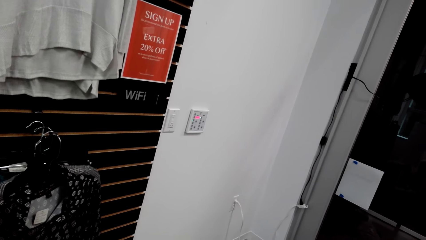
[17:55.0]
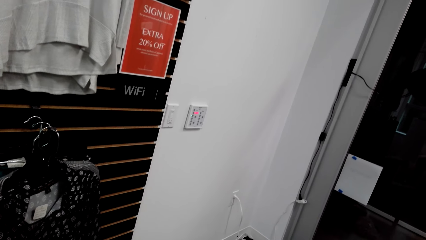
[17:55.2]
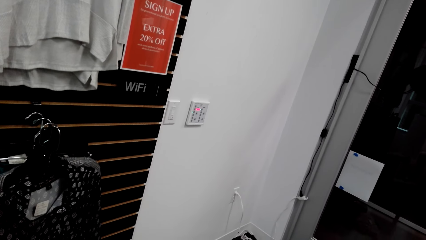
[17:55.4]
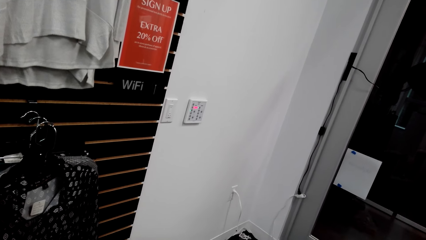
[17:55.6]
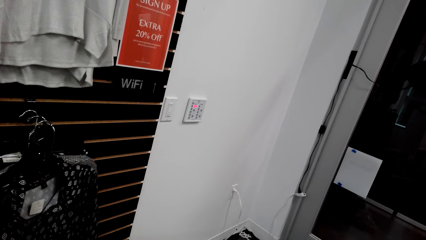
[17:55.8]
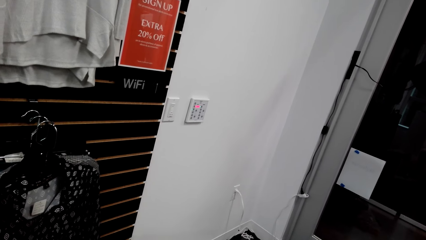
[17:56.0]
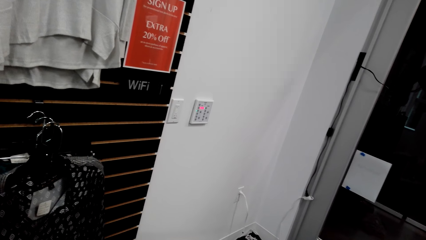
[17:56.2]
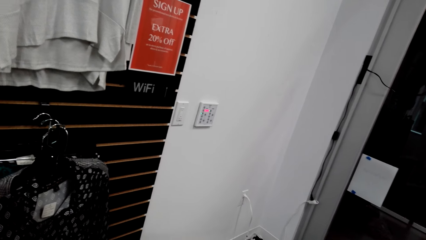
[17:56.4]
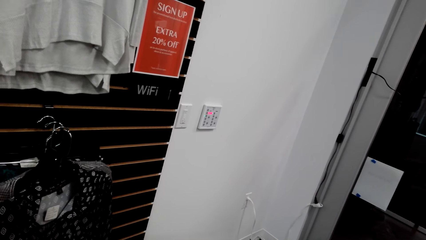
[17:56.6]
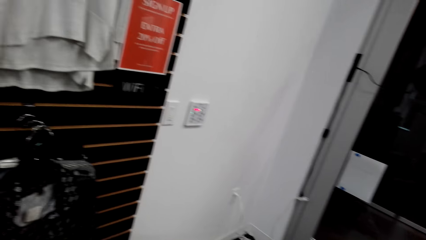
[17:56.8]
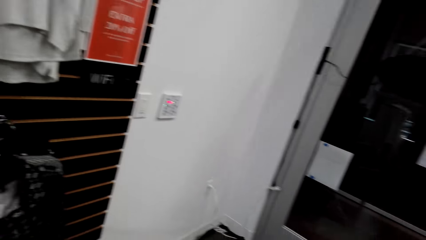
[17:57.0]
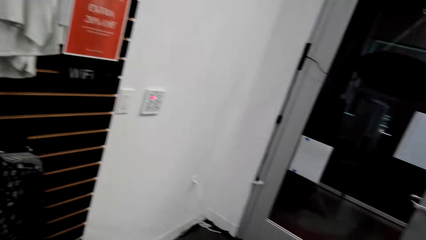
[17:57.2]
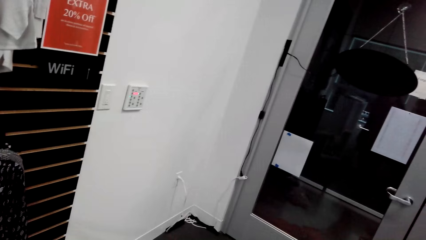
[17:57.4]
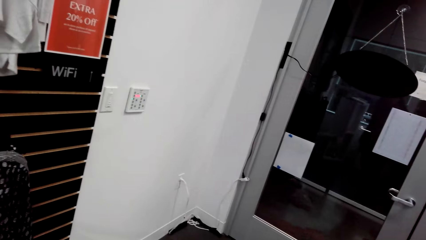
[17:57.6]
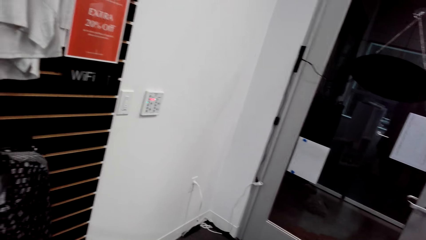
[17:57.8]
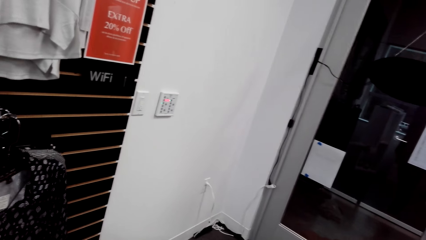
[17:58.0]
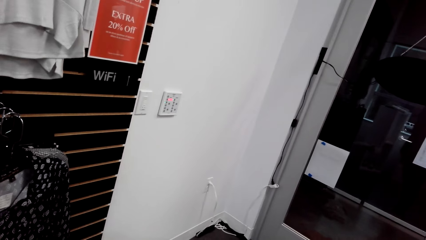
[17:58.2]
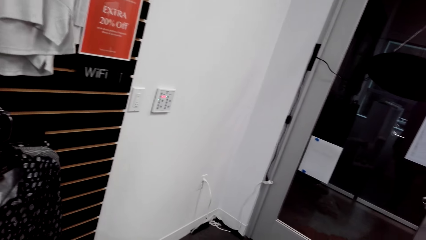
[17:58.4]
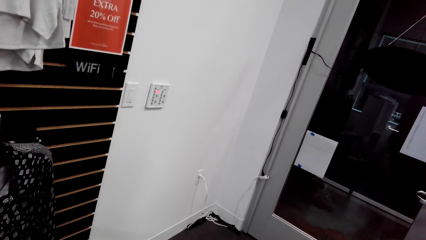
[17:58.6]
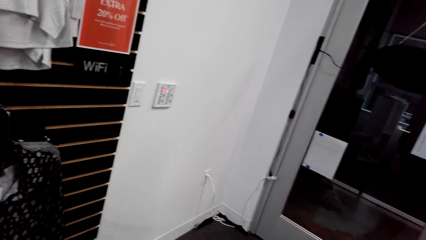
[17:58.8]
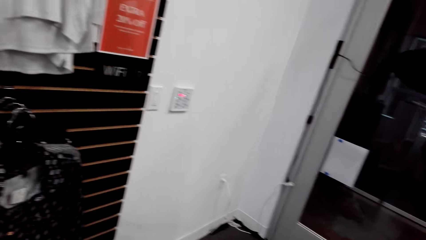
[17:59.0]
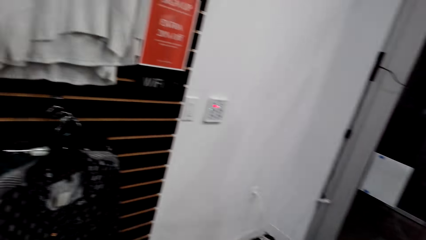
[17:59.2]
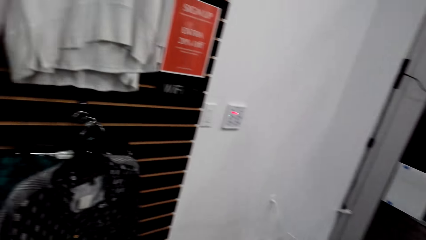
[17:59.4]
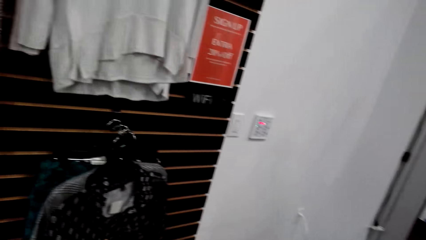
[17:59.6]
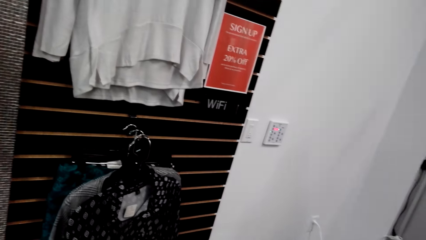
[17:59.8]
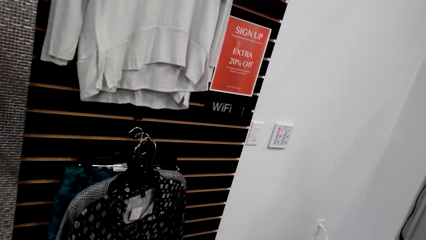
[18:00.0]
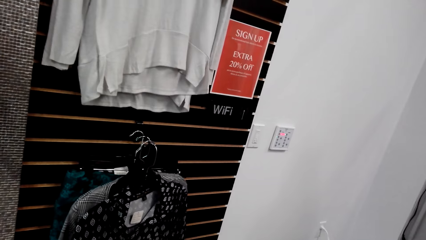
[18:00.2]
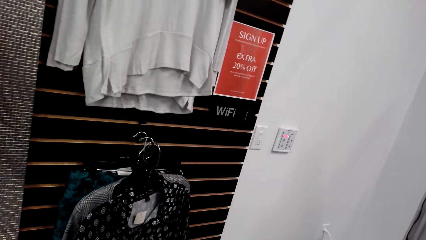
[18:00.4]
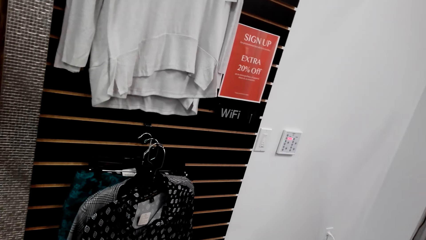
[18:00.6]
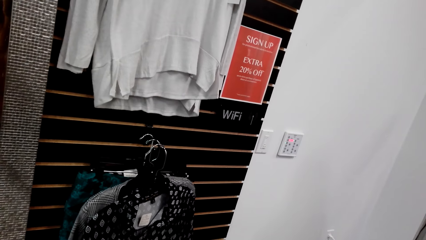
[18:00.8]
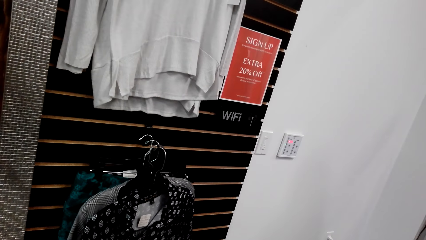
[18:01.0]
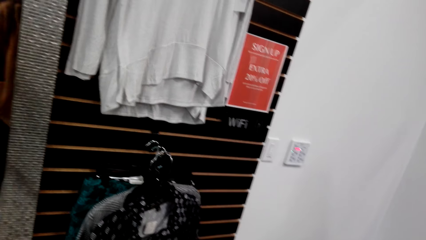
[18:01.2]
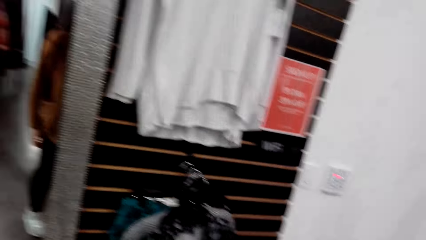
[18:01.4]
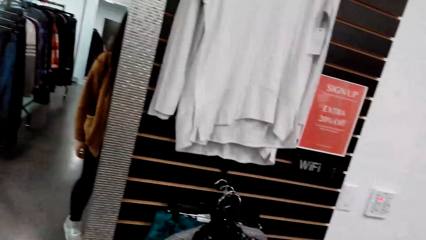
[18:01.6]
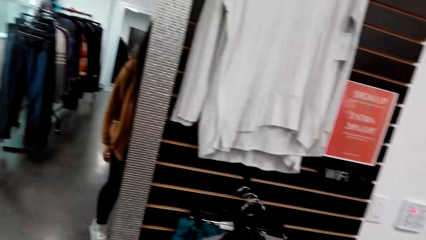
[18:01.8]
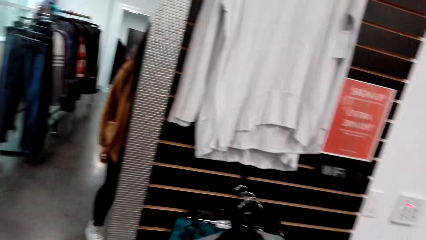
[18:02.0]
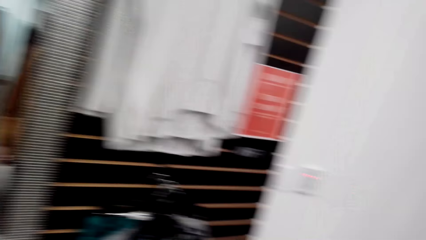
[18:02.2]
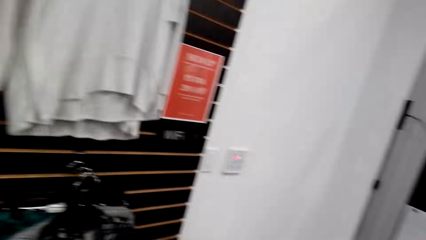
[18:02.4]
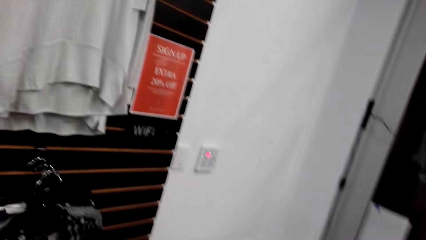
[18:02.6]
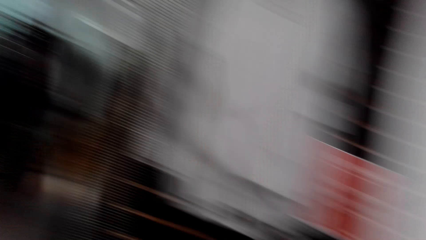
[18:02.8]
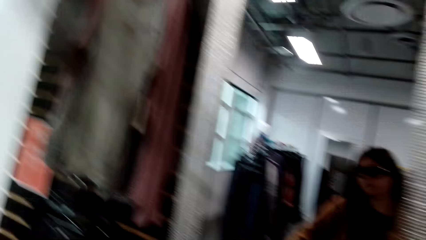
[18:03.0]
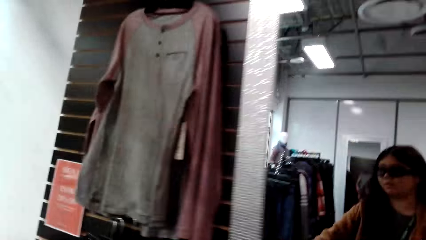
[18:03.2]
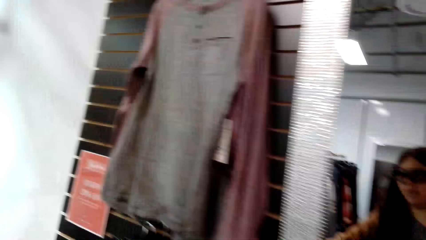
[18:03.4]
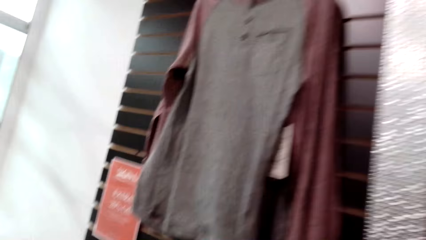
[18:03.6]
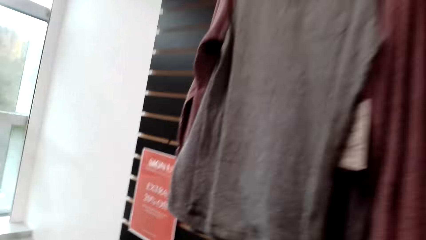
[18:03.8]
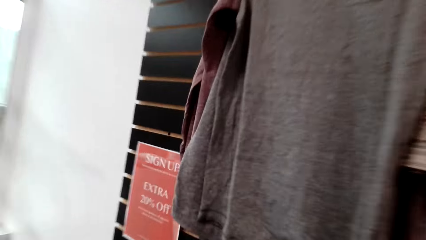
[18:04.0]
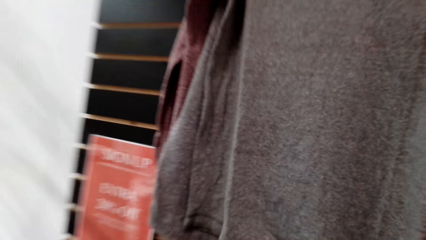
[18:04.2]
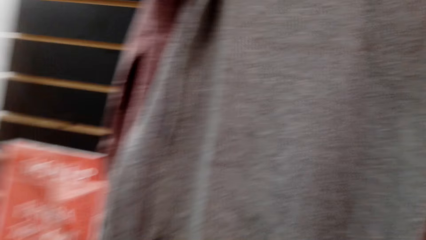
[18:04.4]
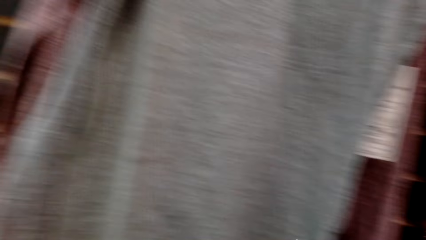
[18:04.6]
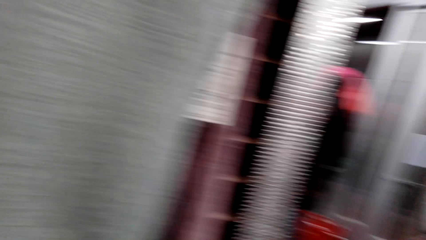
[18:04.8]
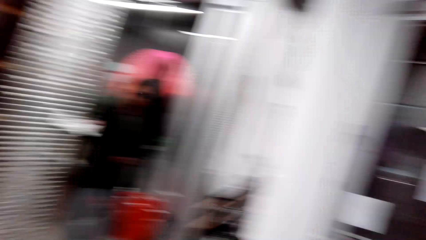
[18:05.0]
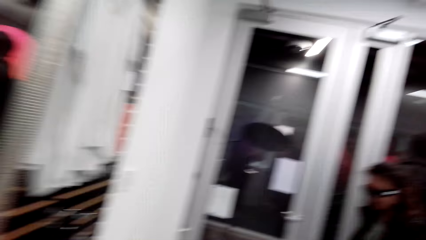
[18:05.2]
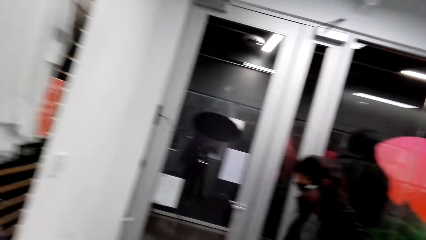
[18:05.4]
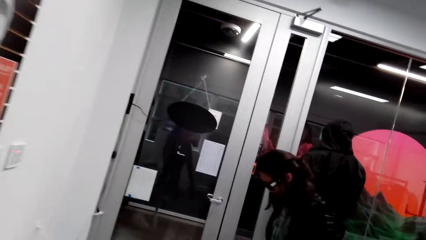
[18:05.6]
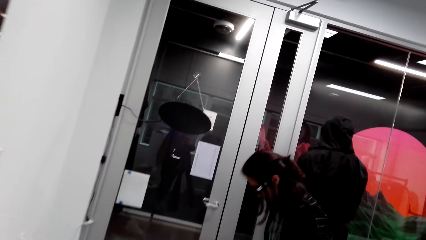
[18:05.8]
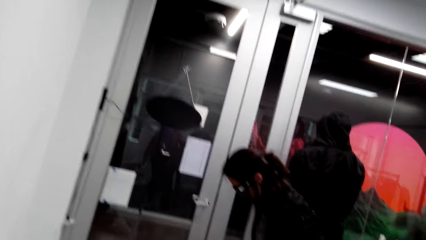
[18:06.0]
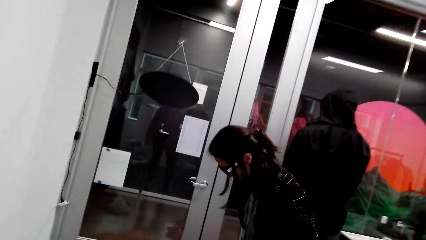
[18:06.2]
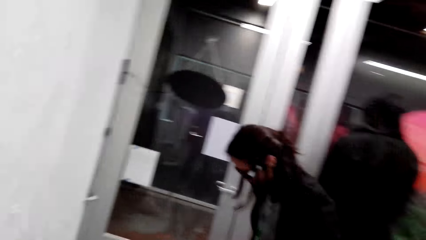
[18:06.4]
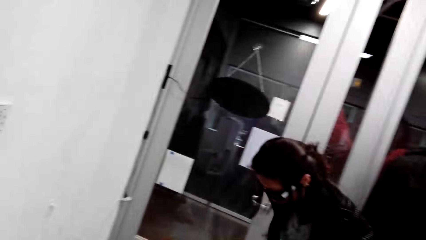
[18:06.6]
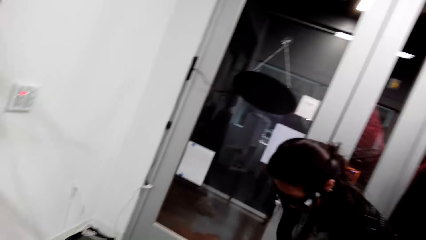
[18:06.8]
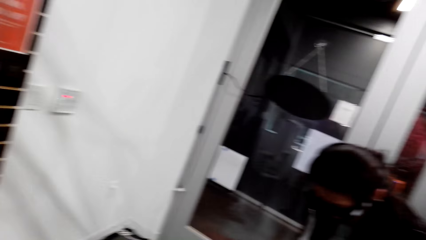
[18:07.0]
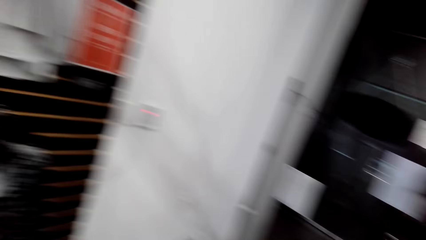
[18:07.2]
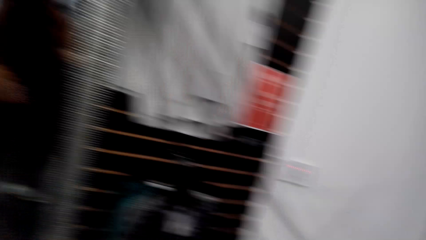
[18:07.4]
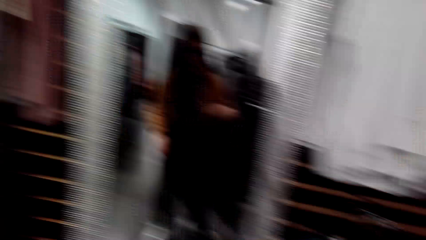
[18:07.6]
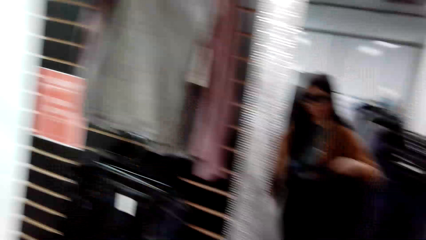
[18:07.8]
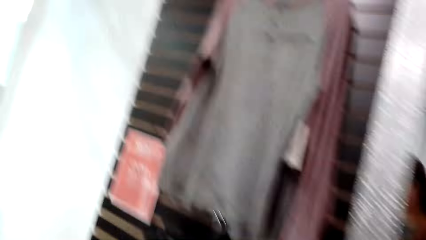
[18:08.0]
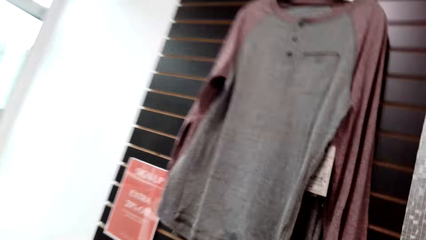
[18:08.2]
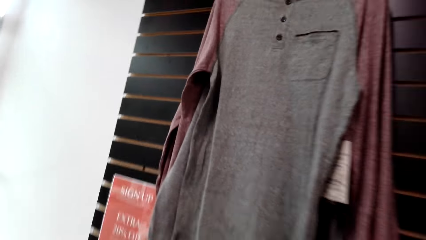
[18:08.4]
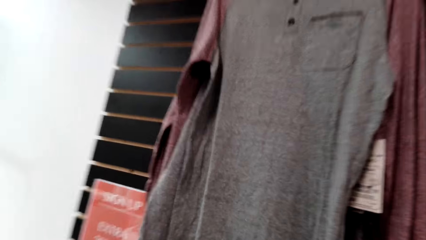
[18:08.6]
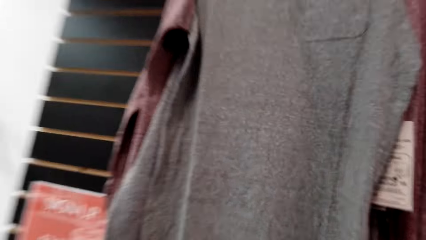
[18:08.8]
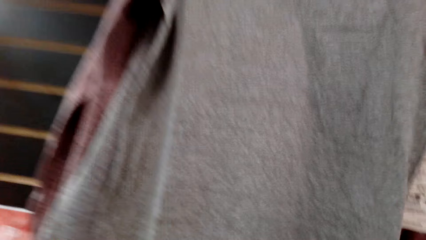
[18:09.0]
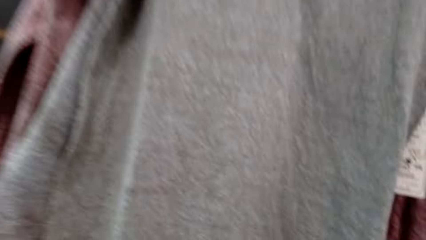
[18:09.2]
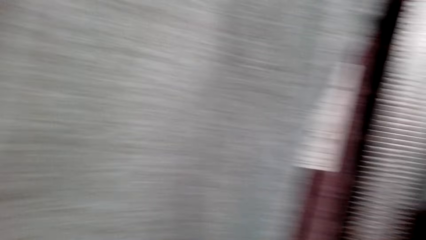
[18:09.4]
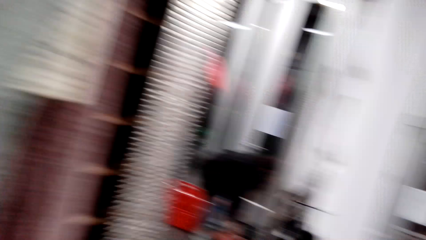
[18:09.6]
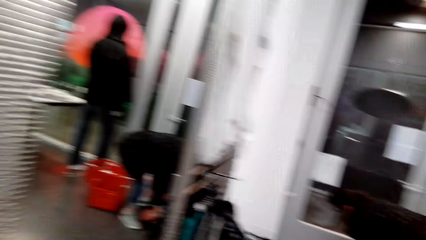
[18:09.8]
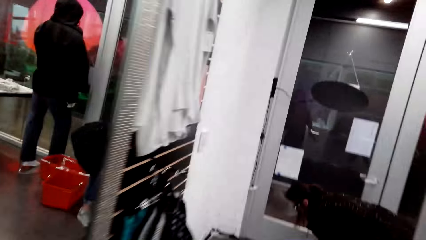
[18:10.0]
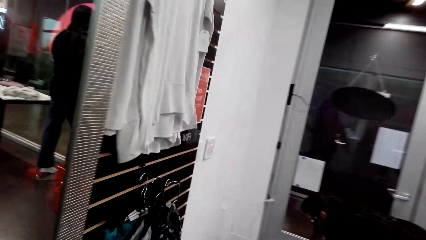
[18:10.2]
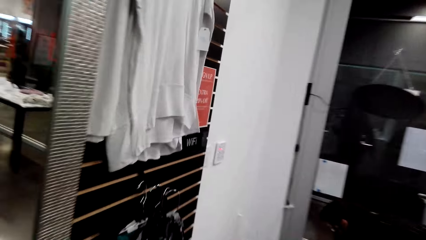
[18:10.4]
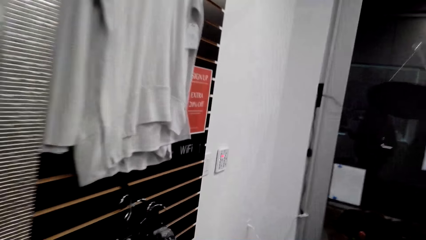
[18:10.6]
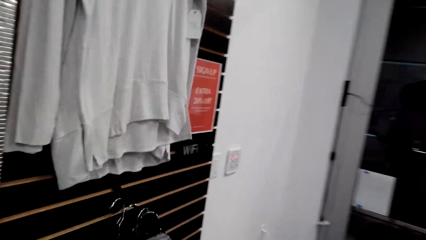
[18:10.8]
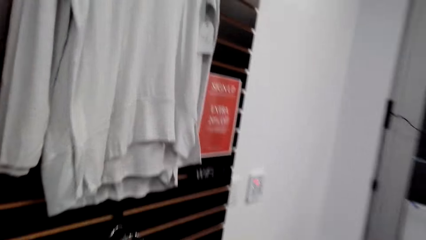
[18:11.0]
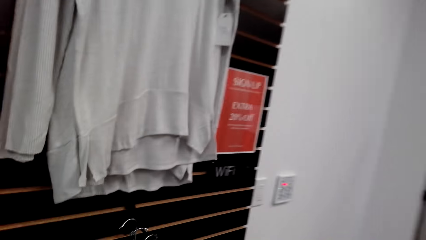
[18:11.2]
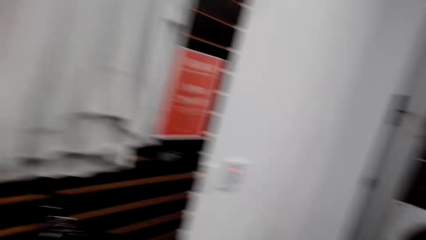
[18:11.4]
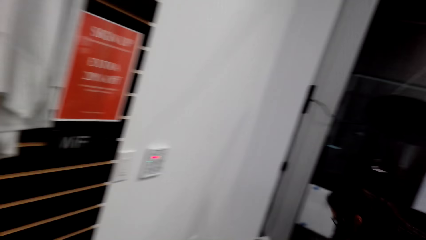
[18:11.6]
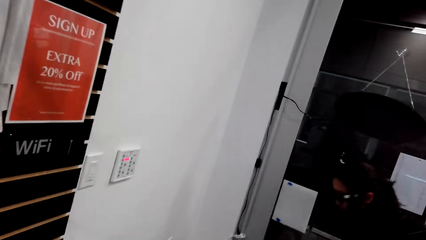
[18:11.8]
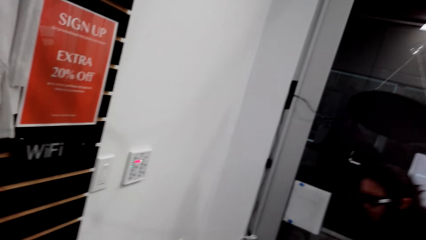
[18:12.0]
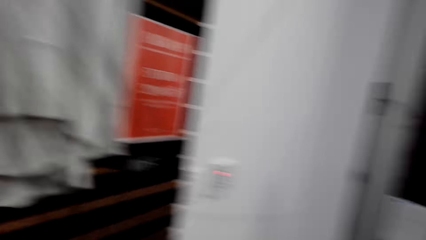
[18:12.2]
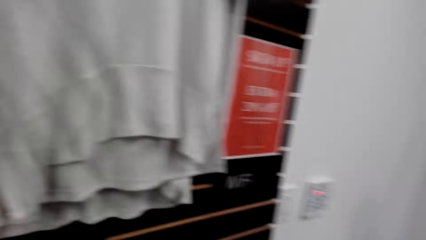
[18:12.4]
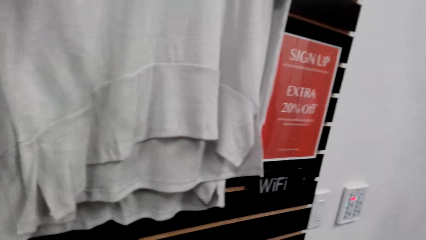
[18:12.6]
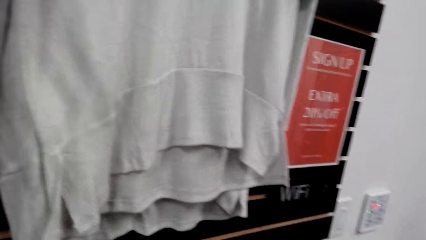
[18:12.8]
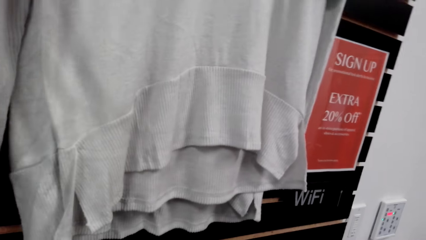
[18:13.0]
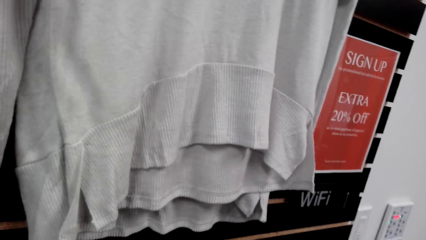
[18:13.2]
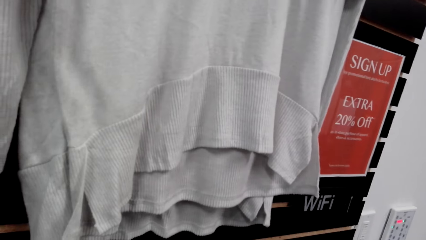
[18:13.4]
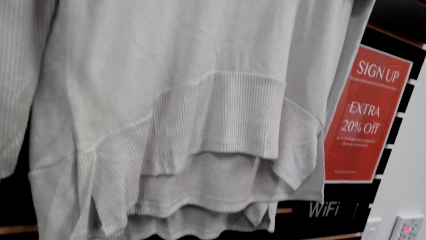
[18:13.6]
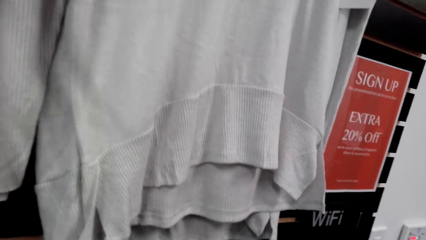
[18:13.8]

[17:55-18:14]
The camera wearer takes clothes from the hangers. They dialogue with a man. The man talks to the camera wearer. The camera wearer looks around the room.
